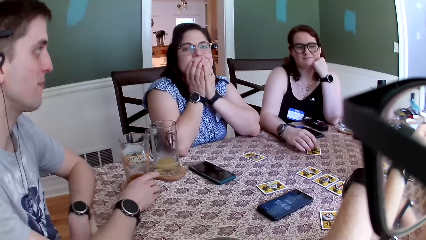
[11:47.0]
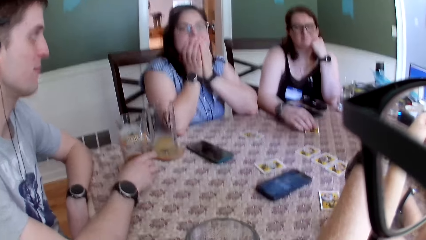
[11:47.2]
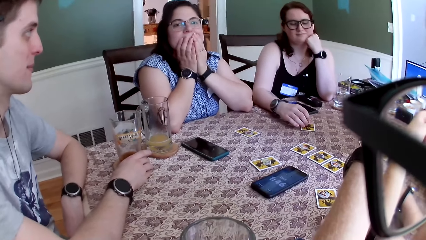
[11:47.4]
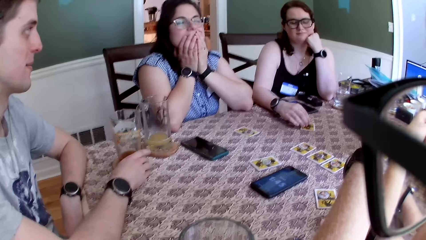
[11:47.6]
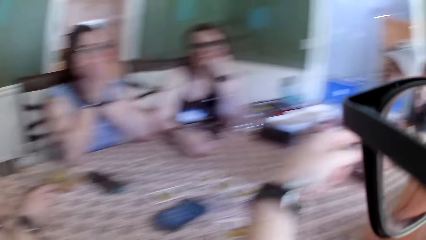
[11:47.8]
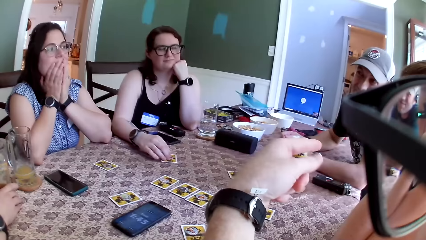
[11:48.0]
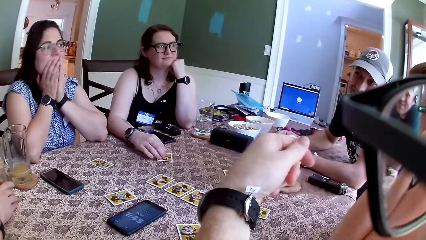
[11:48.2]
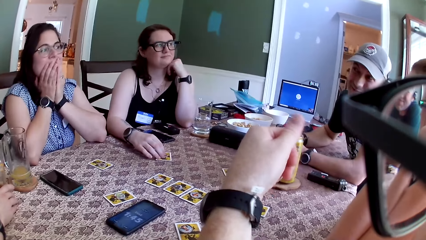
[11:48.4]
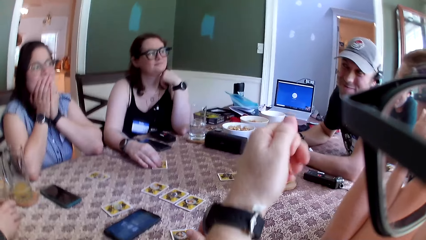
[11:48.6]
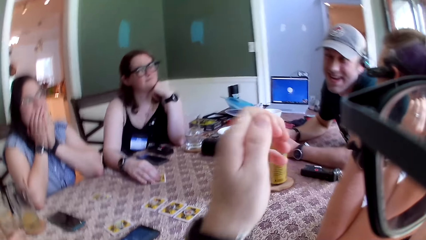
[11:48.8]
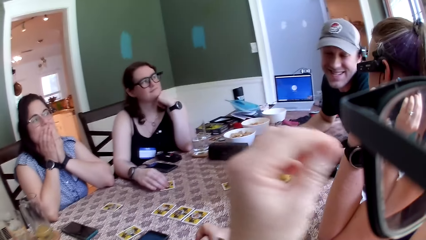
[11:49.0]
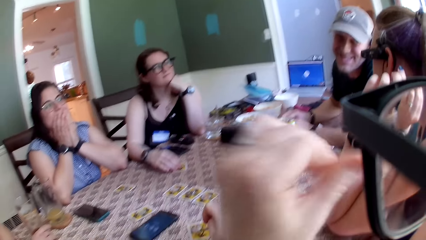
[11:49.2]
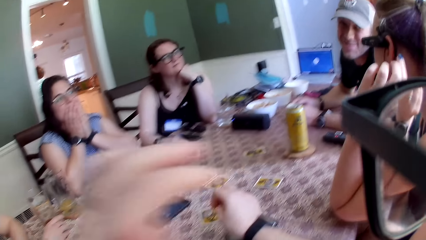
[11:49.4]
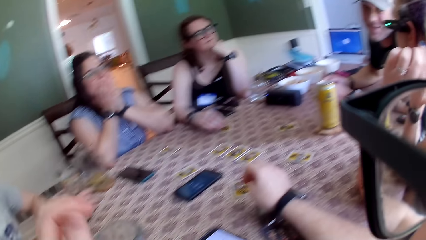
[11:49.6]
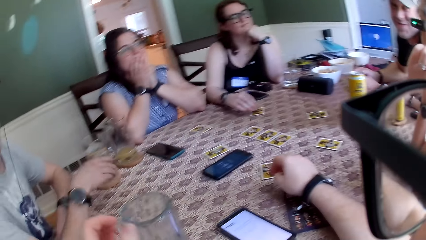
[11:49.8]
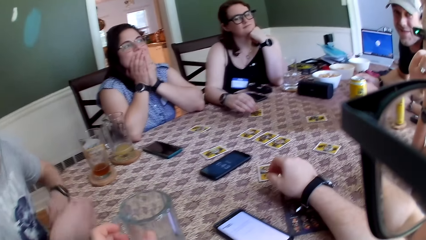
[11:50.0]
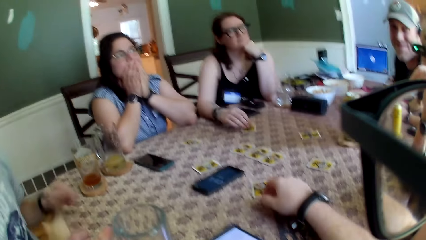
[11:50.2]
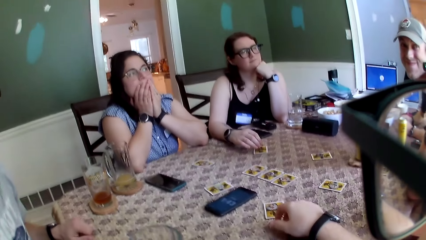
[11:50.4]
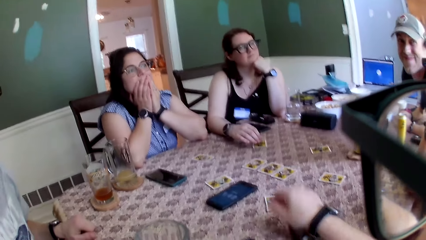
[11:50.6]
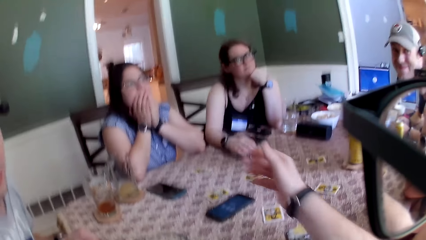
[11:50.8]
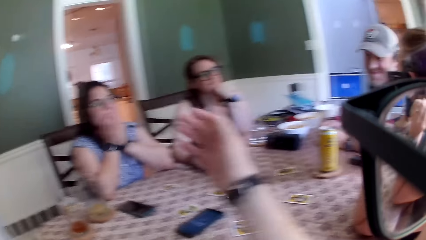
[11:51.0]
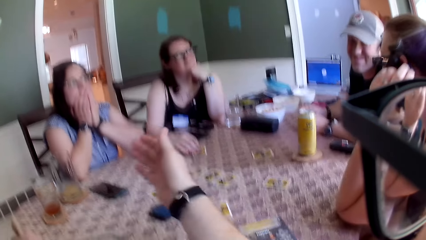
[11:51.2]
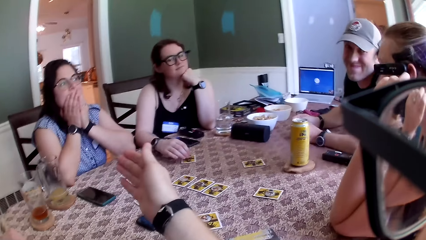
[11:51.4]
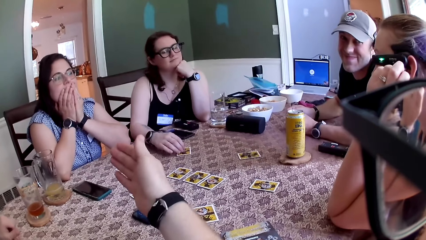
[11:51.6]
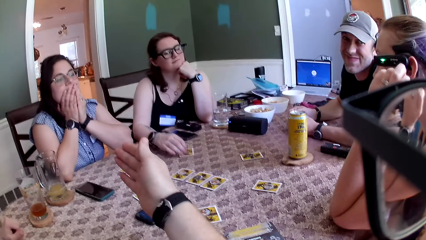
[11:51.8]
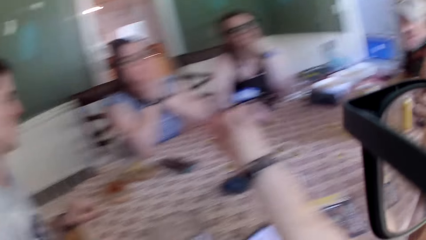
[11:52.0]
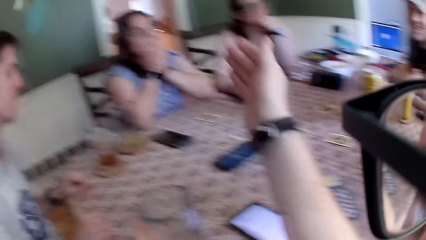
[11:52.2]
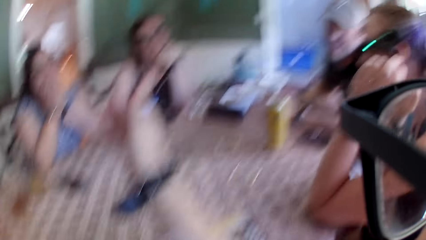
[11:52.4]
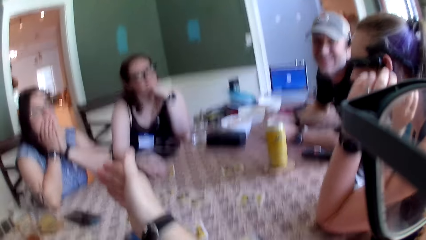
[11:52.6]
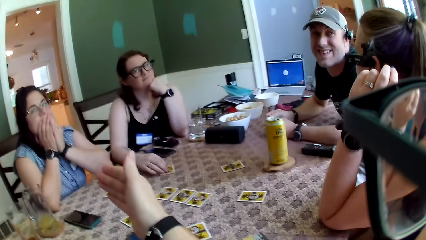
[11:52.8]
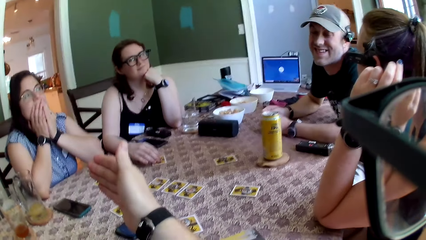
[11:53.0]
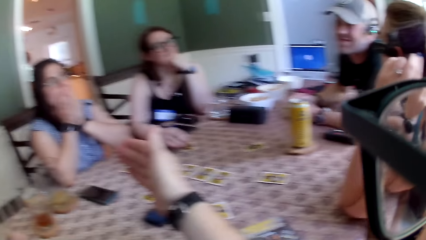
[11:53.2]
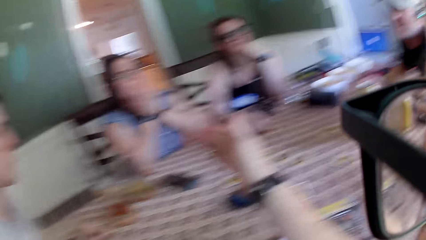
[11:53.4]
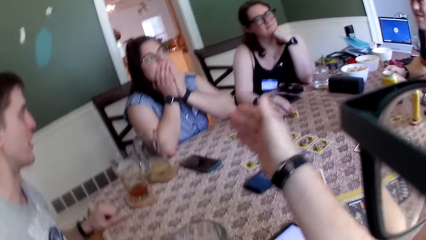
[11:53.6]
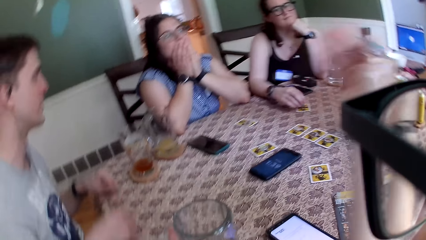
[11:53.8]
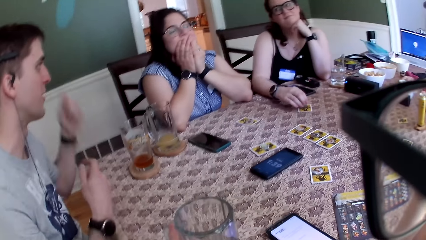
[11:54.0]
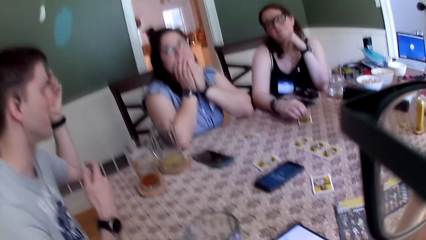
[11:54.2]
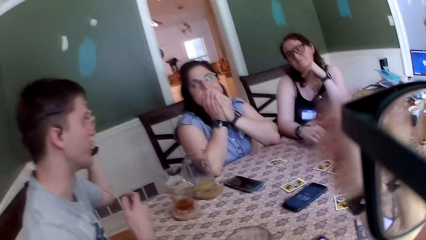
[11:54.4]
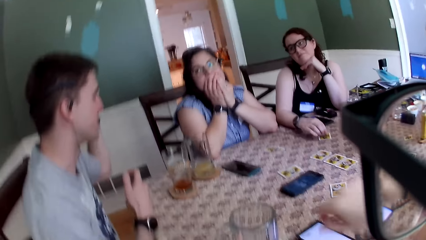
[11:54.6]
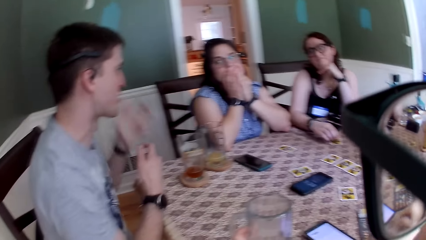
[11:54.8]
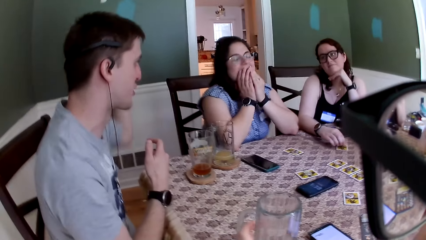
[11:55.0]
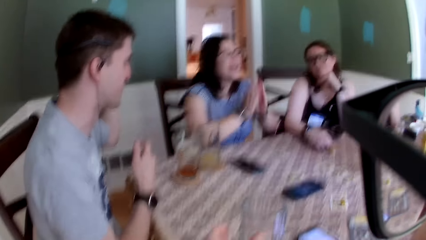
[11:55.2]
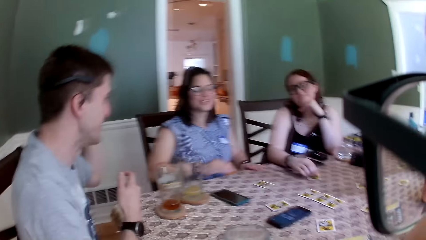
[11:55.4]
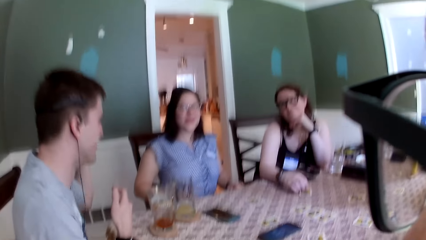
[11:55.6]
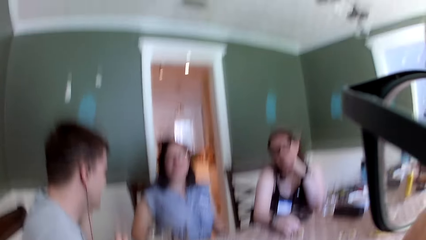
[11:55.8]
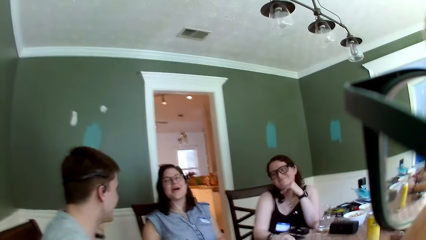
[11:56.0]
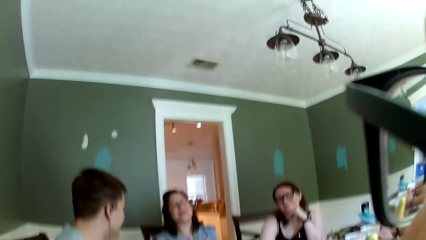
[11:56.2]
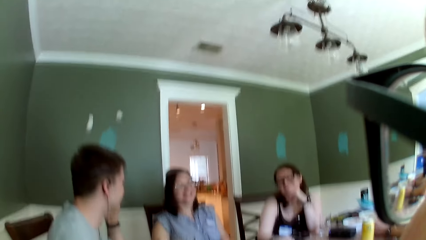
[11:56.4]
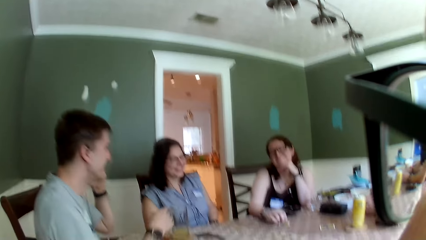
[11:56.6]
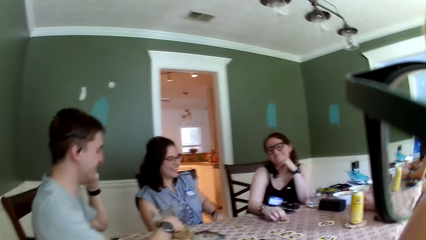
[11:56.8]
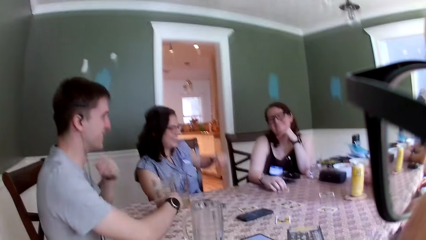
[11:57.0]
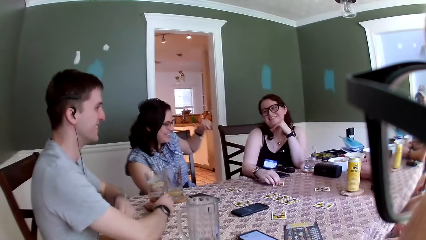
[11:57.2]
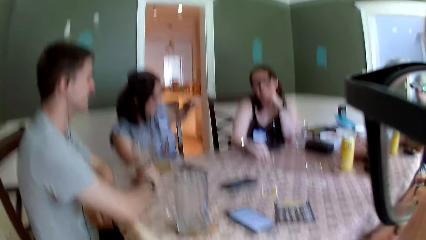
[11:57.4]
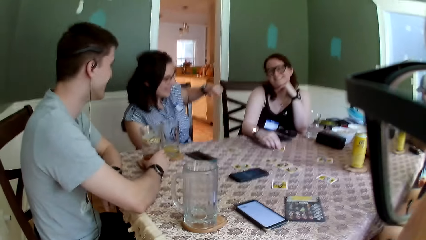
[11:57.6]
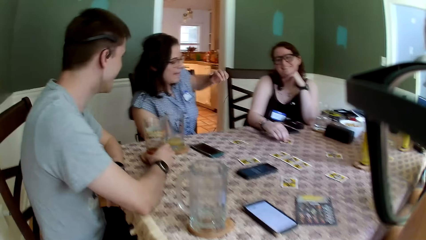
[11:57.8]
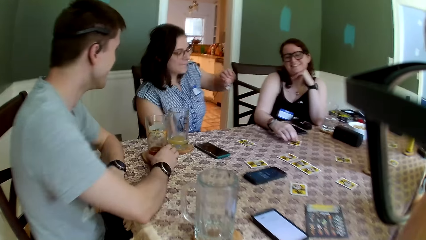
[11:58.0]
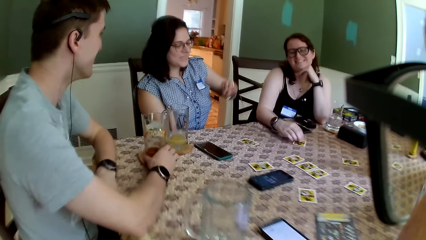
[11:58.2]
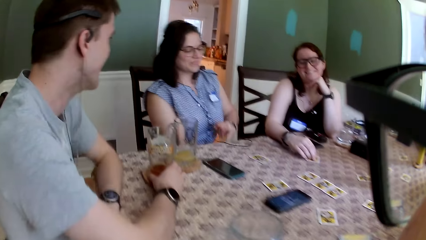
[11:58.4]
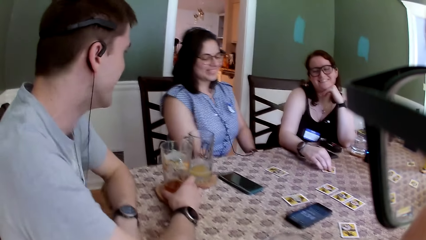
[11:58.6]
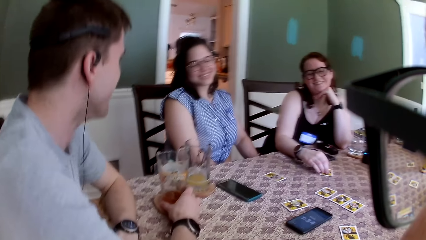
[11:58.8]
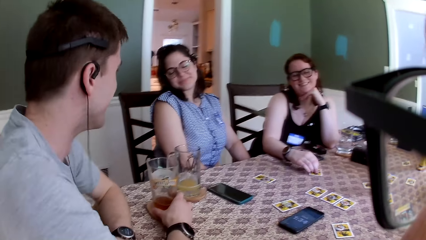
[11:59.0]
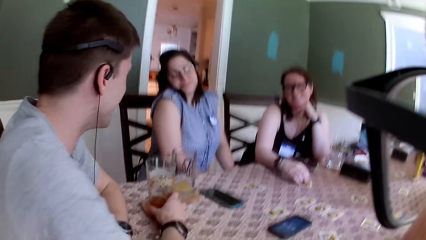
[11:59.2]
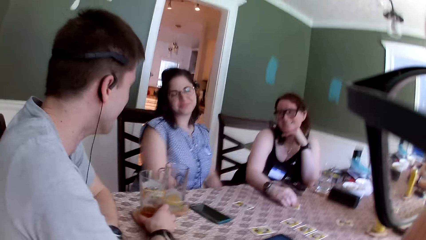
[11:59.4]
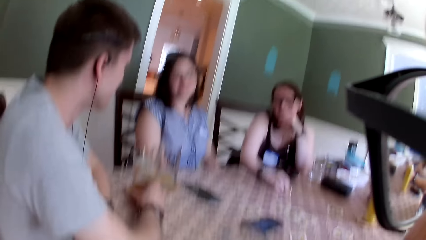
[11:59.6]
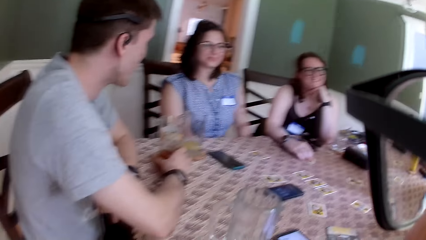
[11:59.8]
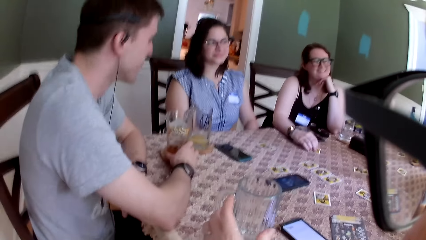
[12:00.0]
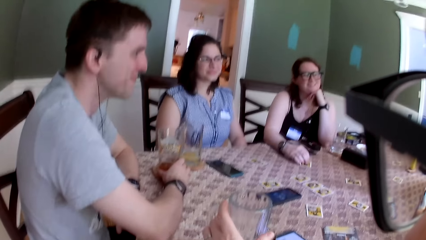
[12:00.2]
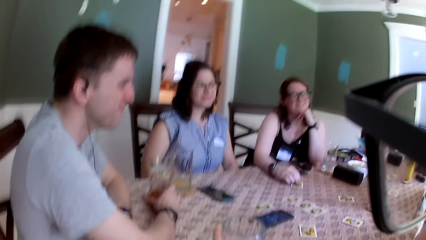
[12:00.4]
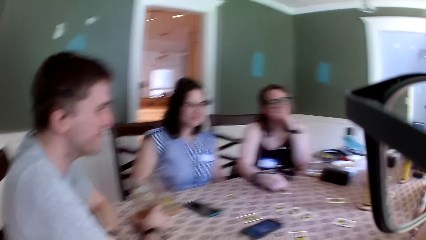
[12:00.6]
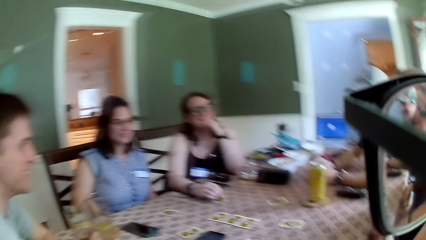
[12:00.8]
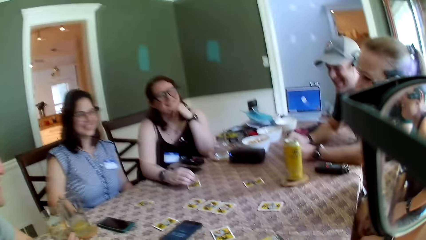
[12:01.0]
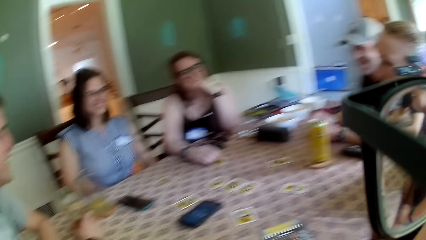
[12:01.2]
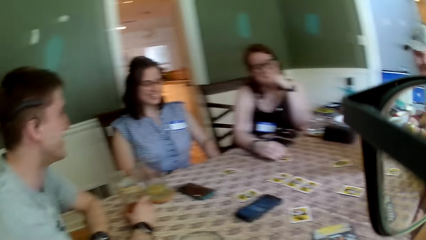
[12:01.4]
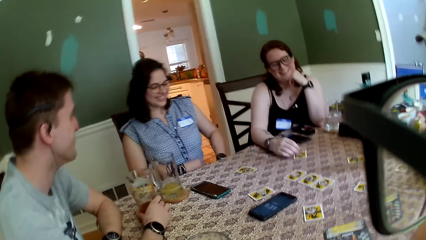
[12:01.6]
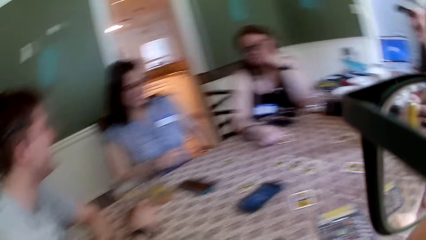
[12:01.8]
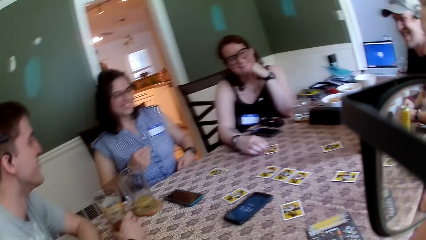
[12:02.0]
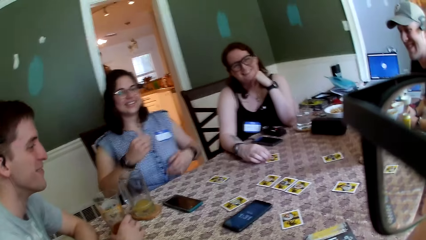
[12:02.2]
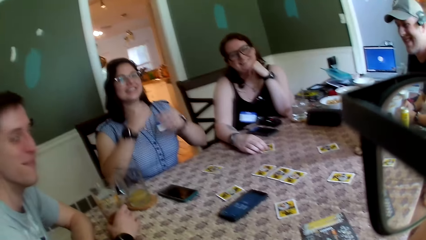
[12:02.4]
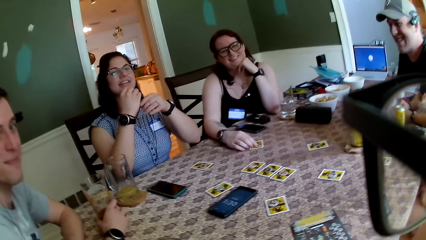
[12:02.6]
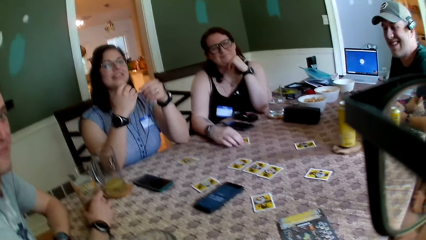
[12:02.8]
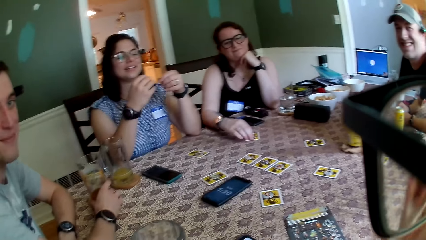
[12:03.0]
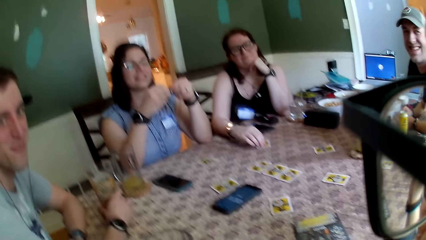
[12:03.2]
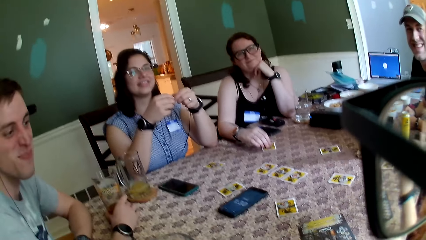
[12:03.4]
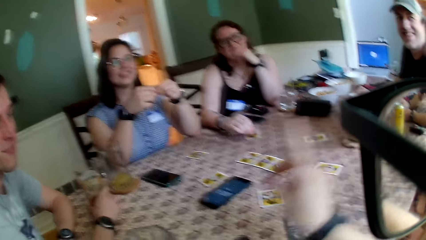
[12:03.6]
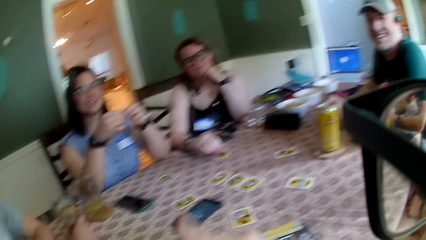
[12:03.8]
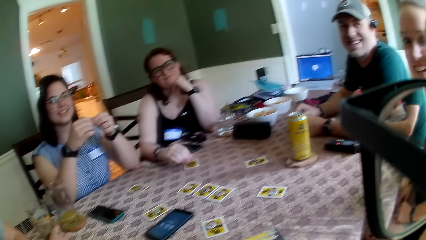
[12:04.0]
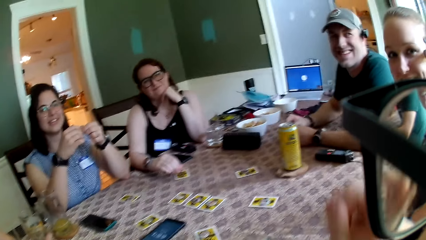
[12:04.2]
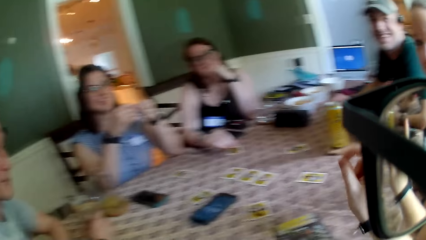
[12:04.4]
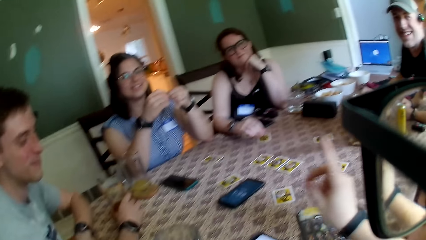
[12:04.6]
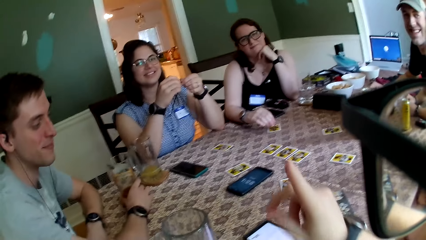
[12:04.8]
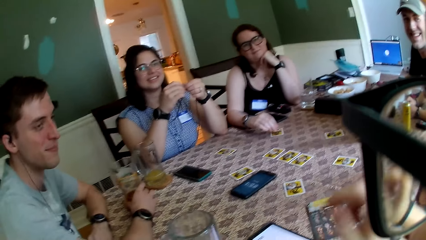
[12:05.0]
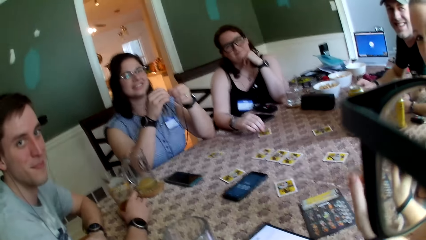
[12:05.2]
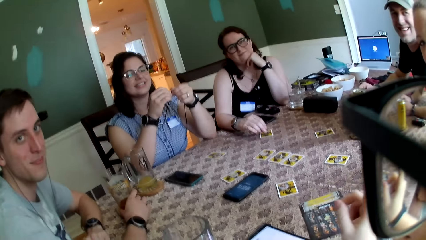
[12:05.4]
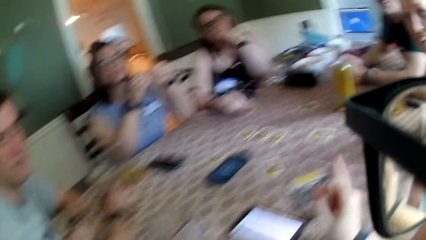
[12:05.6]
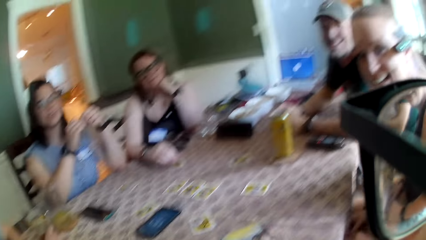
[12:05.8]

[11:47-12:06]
A man converses with the camera wearer. The camera wearer lowers his left hand on the table. Another man adjusts his hands on the table. The camera wearer gesticulates with his right hand. The other man converses with the camera wearer and other people and gesticulates with his hands. The camera wearer lowers his right hand on the table. A woman interacts with the other man. The other man lowers his right hand on the cup of wine on the table. The woman holds a wire in her hands. The camera wearer picks up the cup on the table with his left hand. He gesticulates with his right hand.
